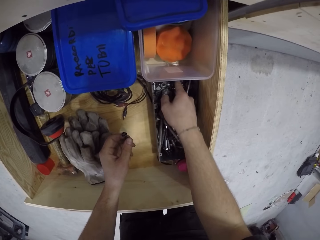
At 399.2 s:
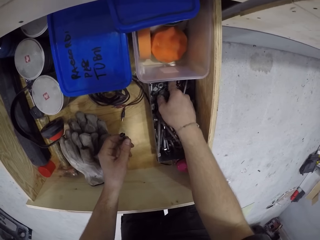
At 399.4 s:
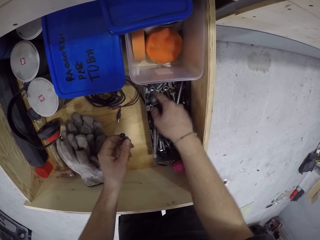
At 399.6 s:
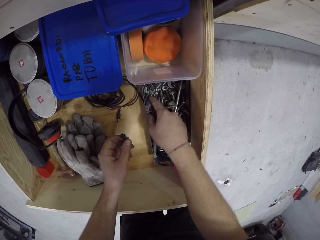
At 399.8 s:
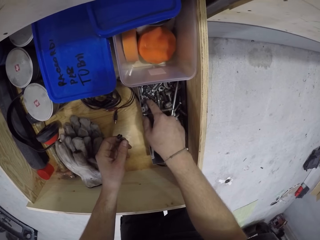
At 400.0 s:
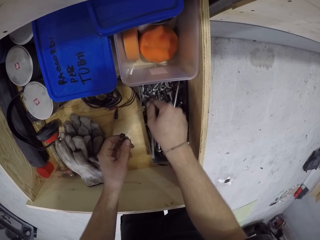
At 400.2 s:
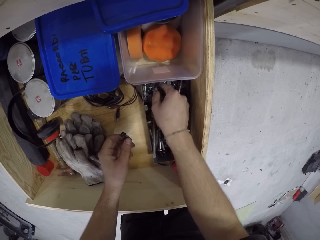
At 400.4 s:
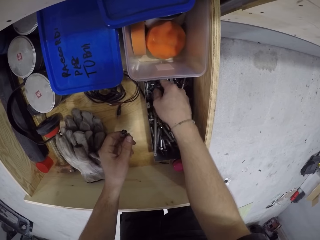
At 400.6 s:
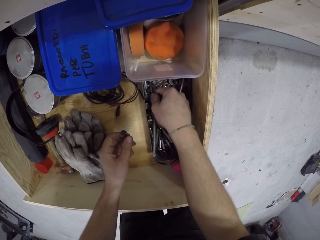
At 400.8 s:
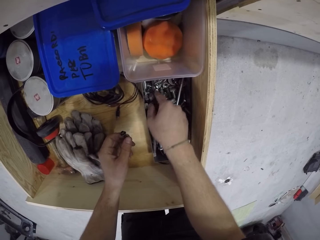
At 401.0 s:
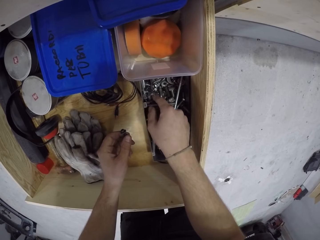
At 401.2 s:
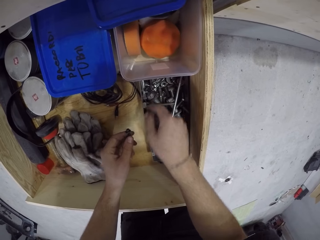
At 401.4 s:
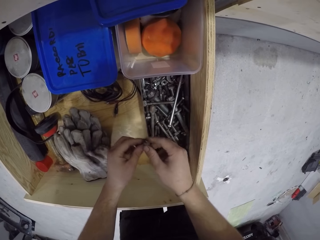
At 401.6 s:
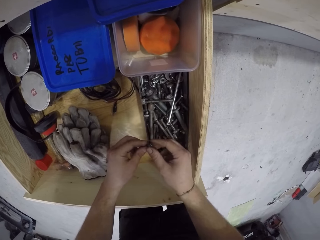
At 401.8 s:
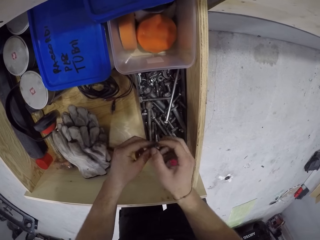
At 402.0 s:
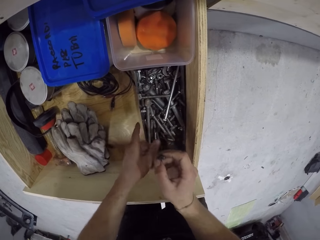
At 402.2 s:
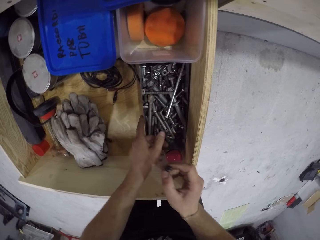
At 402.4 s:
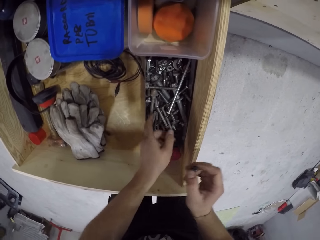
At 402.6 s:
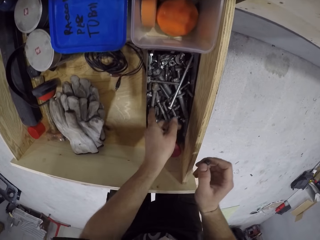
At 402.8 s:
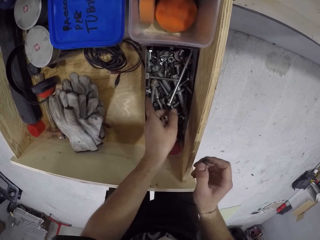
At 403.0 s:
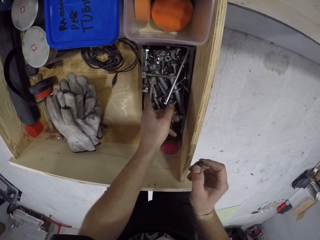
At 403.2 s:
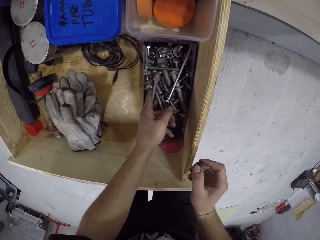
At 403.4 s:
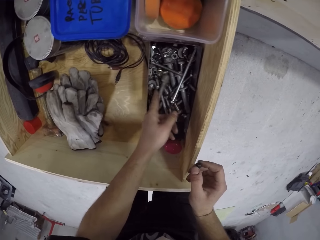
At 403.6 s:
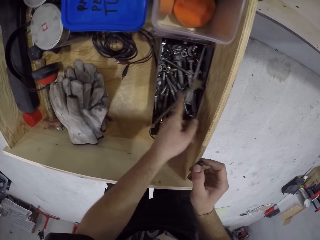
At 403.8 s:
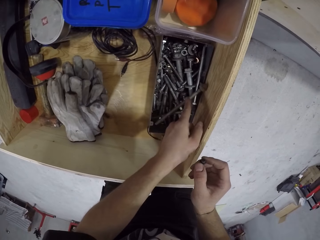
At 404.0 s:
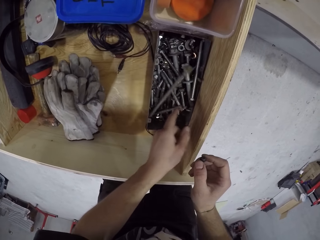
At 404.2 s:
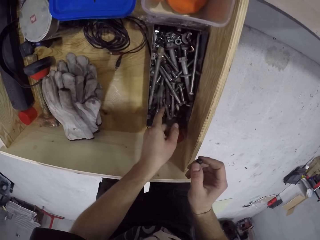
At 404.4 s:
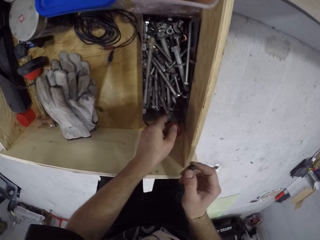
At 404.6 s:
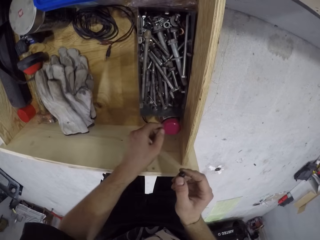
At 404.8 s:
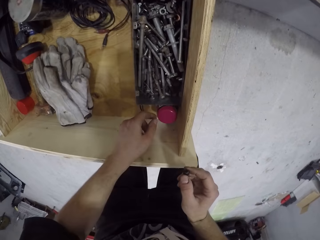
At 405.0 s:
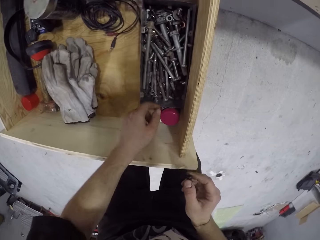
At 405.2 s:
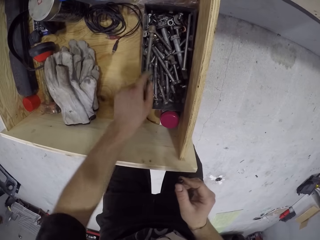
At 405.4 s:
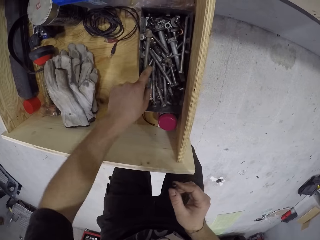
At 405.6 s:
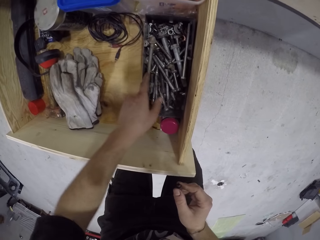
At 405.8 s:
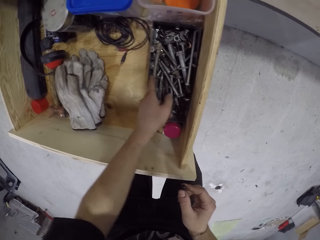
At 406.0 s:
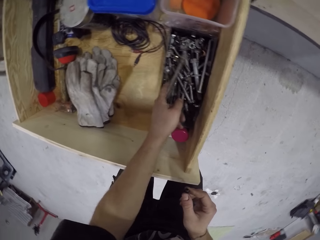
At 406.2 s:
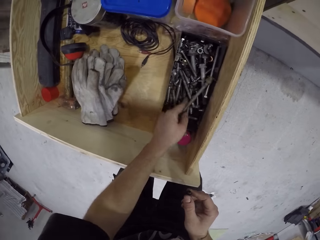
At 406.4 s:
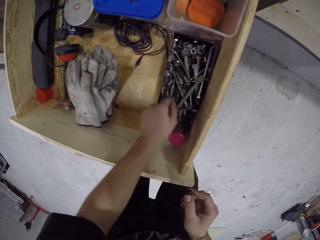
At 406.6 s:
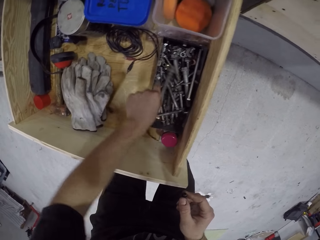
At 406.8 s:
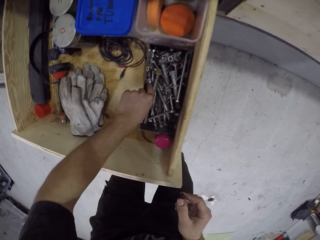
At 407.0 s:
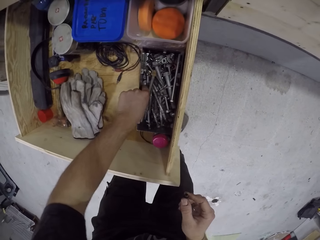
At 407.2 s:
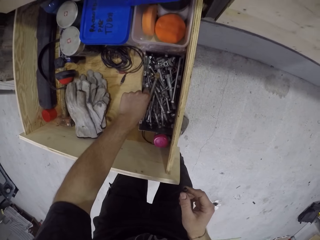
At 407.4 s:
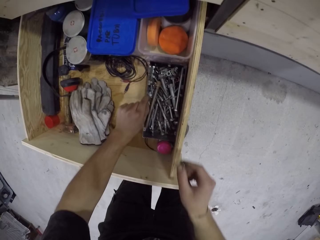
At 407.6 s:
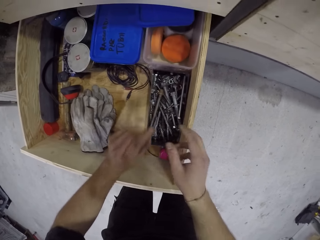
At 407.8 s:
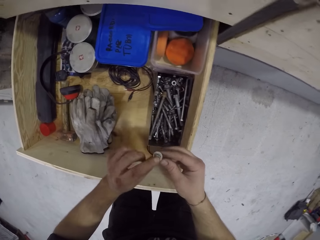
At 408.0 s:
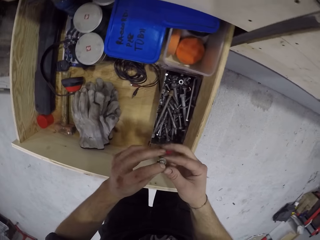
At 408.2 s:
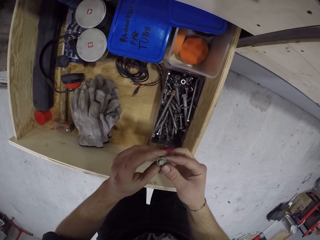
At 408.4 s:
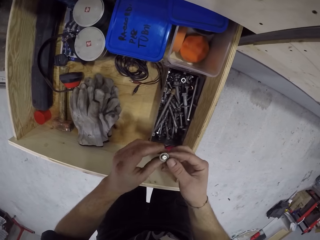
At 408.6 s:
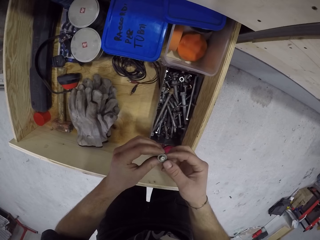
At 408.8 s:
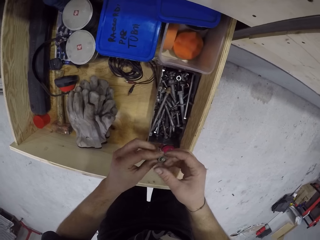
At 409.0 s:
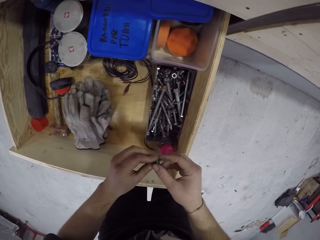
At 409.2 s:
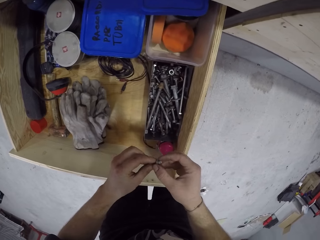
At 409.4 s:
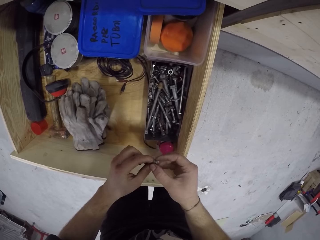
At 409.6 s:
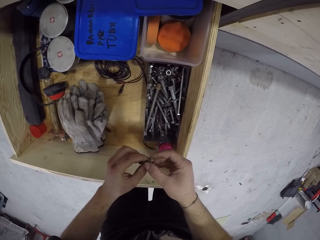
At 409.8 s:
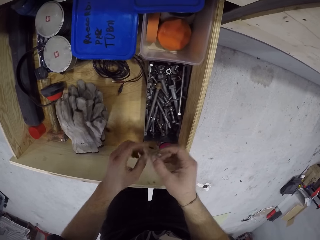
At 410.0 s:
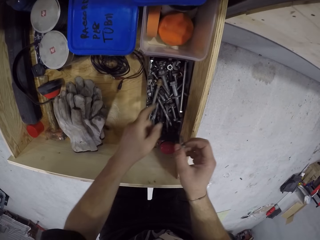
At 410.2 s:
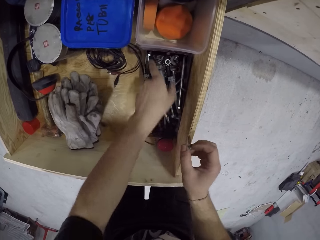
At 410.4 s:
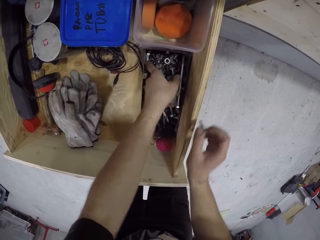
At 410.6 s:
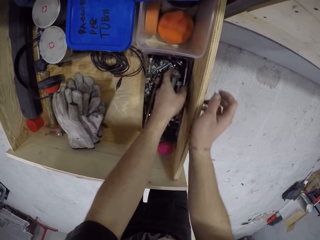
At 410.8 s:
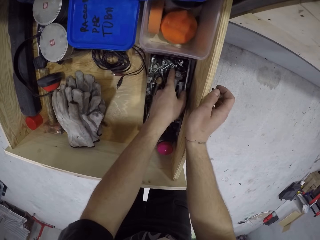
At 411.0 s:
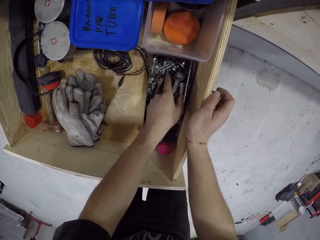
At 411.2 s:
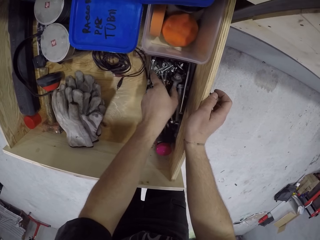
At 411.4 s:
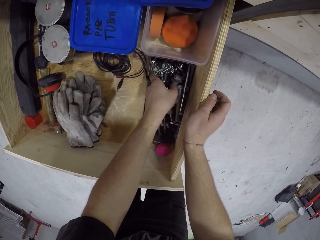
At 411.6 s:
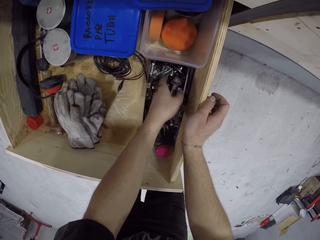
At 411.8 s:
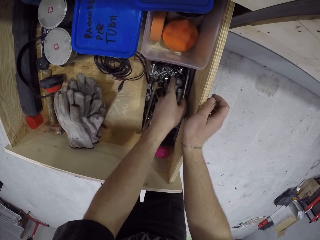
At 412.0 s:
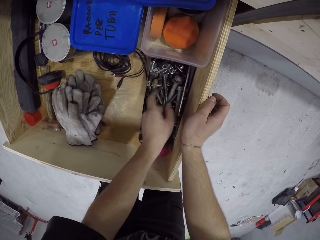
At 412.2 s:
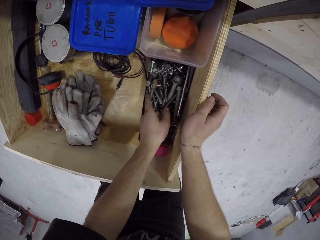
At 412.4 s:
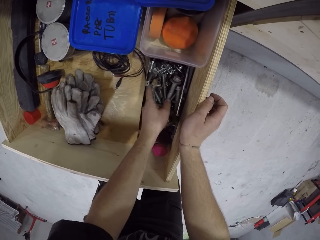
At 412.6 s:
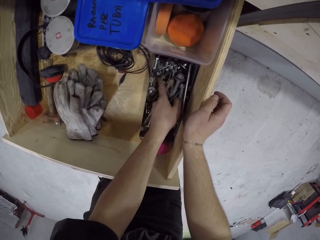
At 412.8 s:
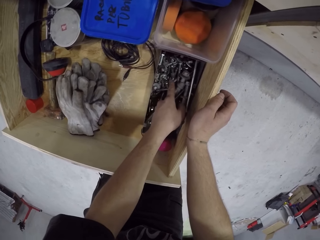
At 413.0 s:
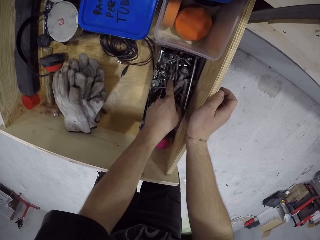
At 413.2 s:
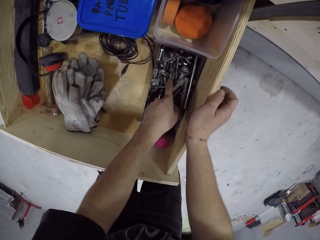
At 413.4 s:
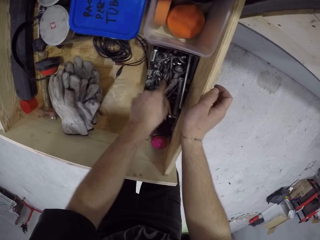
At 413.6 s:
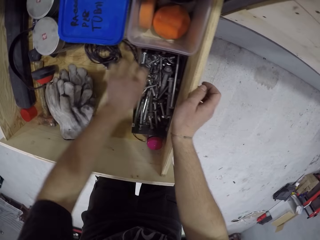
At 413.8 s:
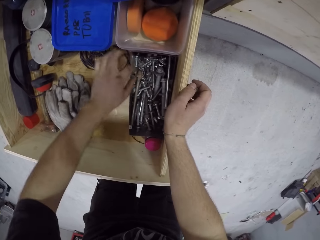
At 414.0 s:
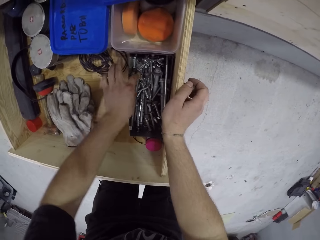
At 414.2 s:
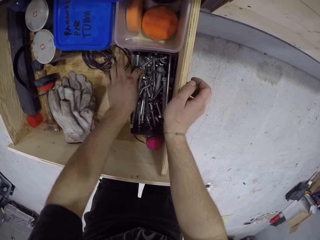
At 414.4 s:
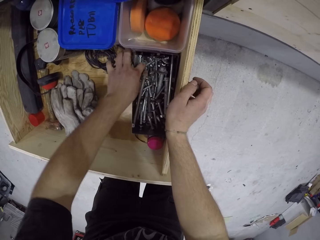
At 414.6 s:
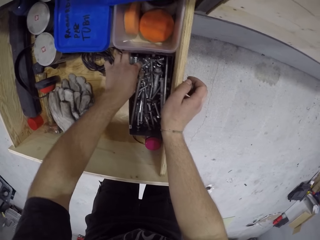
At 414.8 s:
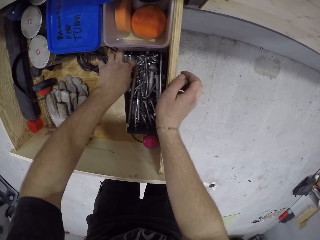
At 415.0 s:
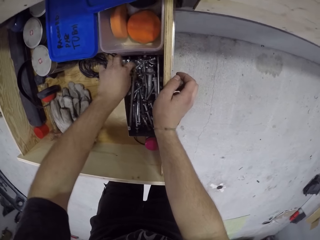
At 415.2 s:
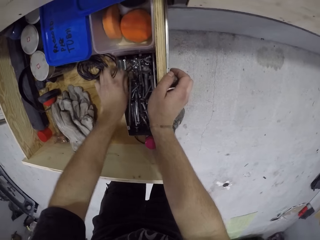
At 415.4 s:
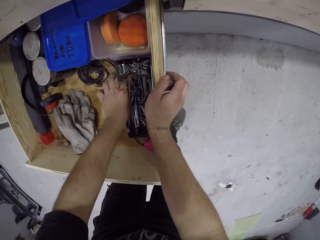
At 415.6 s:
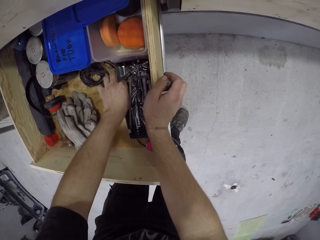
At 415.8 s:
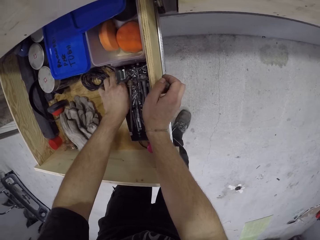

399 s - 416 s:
The camera wearer passes the bolt from his left hand to his right hand. He searches the container in the drawer with his left hand. He searches the container in the drawer with his left hand again. He picks up a bolt from the container in the drawer with his left hand. He holds the bolt in his left hand with his right hand. He rubs the bolt in his right hand with his left hand. He holds the bolt with his right hand. He searches the container in the drawer with his left hand. He places his right hand on the drawer.

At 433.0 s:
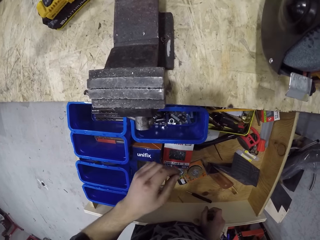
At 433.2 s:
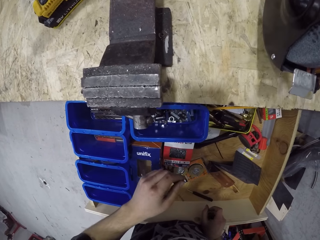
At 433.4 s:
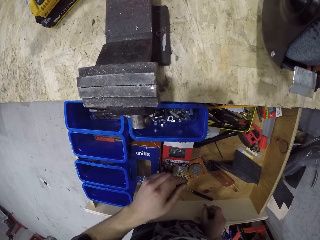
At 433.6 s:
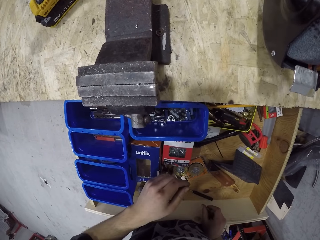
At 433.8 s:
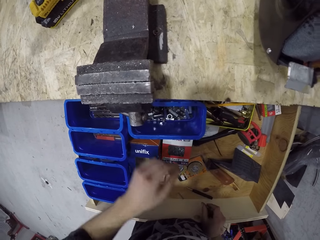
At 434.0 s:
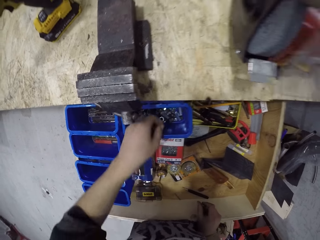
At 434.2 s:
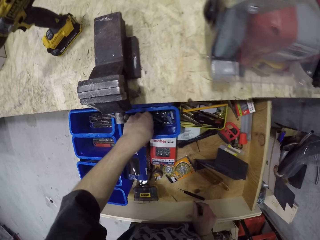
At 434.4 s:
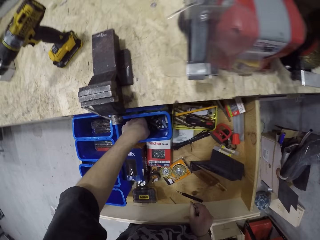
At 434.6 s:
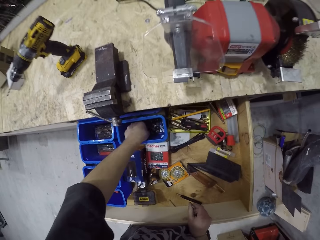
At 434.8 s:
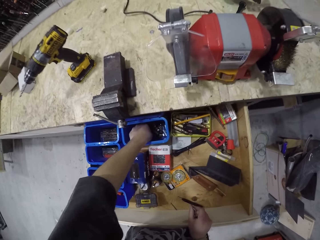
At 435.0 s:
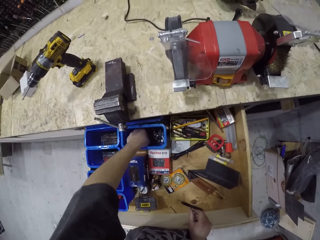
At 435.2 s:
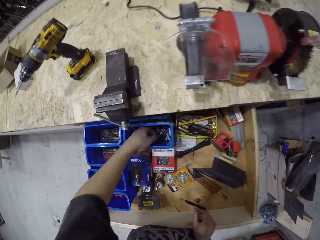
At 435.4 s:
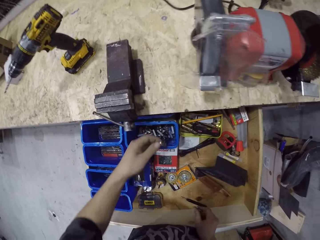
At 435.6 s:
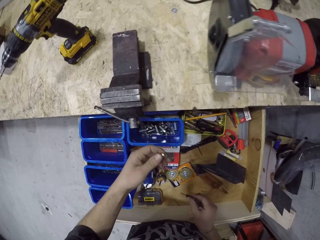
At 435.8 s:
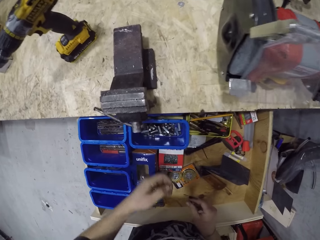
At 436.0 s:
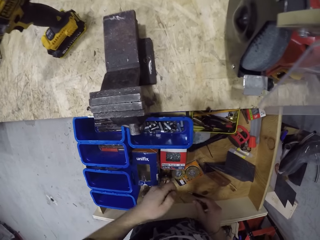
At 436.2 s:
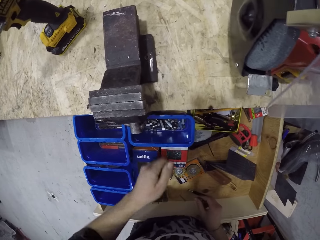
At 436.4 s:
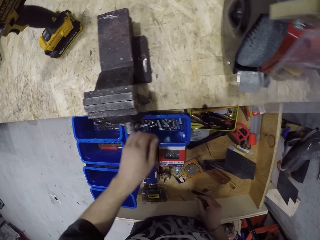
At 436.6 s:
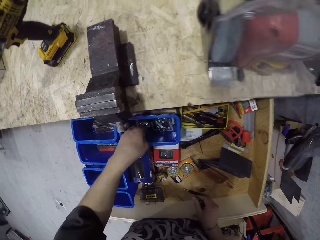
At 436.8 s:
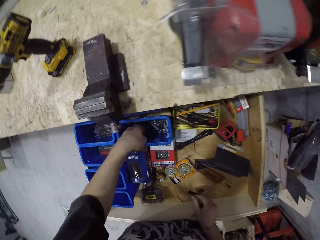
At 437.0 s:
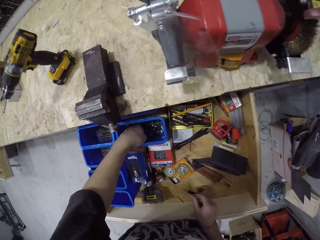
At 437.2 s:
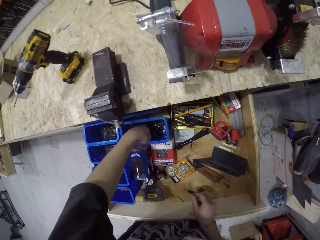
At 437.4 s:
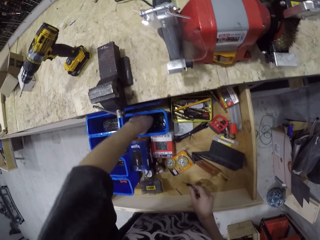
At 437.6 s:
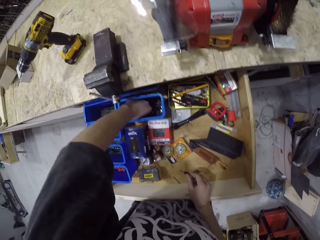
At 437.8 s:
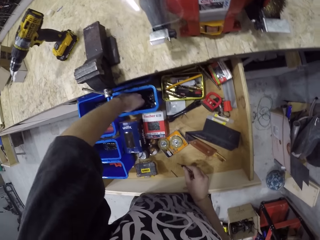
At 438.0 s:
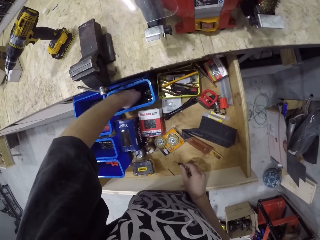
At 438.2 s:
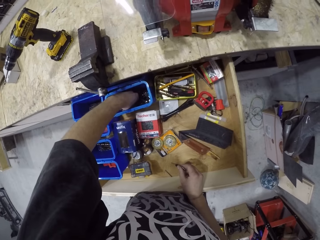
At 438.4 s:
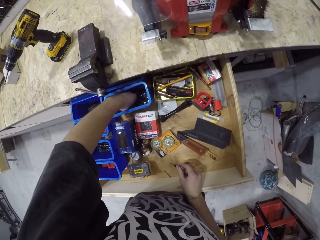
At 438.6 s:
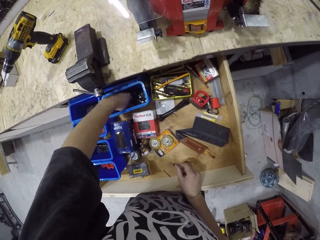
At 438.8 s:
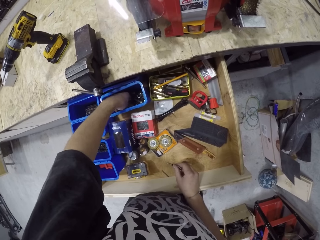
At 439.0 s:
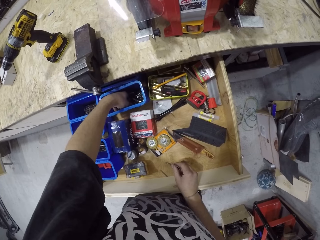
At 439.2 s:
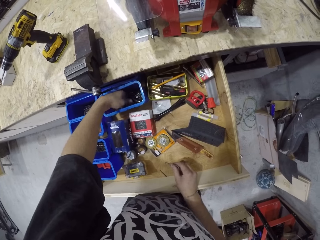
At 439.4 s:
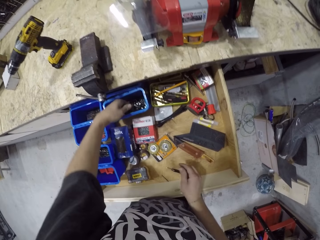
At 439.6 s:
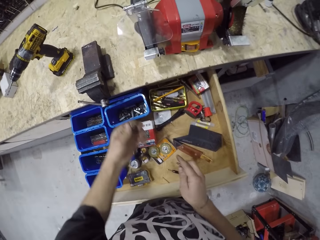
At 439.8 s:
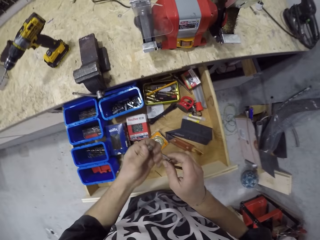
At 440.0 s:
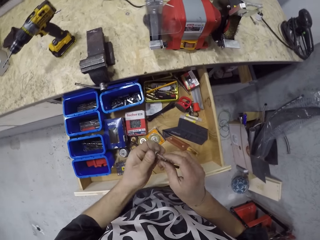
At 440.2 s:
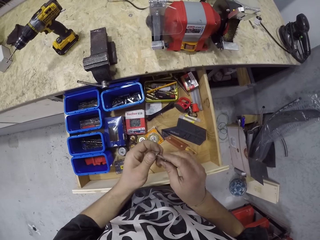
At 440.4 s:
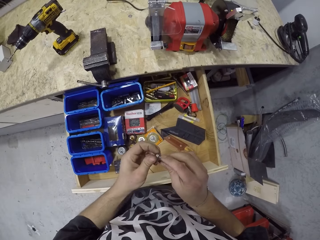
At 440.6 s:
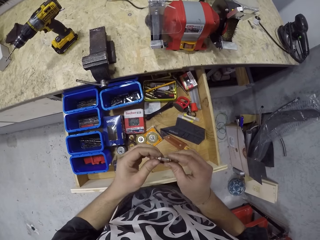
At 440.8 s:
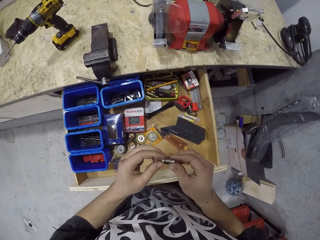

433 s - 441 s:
The camera wearer picks up a nut or screw from the blue container in the drawer with his left hand. He picks up another screw from the drawer. He throws the nut into the blue container in the drawer with his left hand. He puts his left hand in the blue container in the drawer. He picks up another screw from the drawer again. He picks up a nut from the blue container in the drawer with his left hand. He screws the bolt in his right hand into the nut in his left hand.
